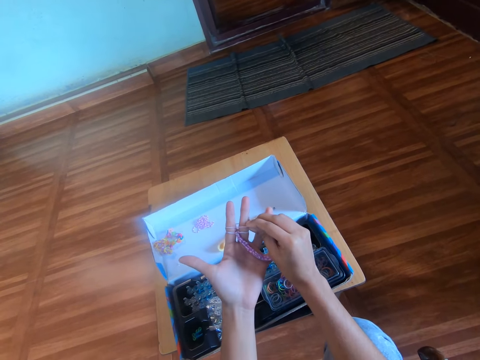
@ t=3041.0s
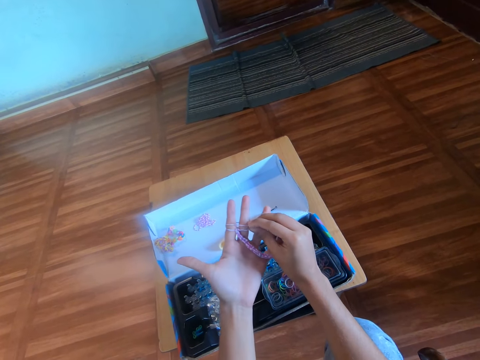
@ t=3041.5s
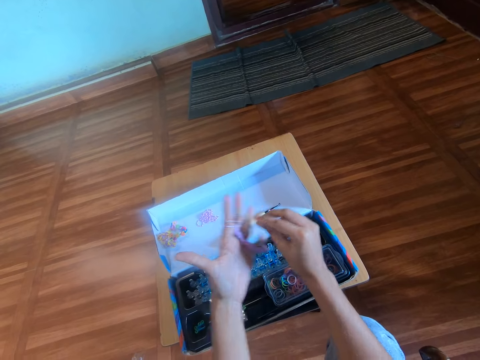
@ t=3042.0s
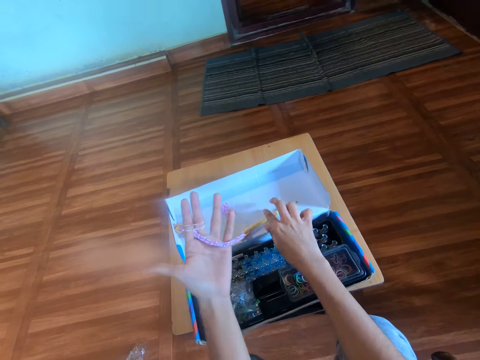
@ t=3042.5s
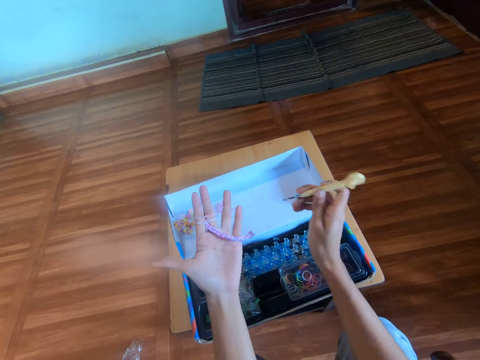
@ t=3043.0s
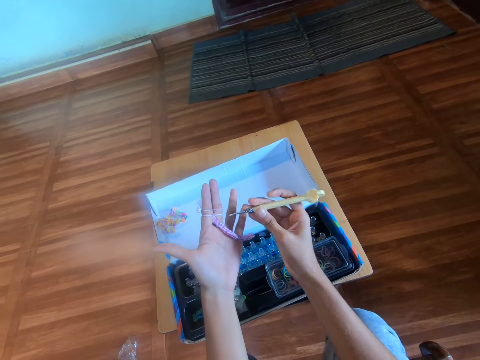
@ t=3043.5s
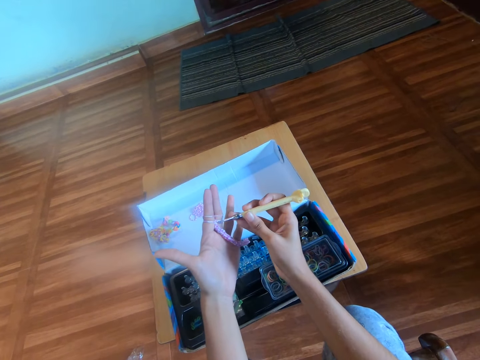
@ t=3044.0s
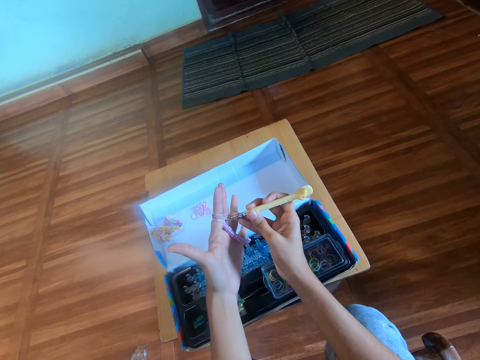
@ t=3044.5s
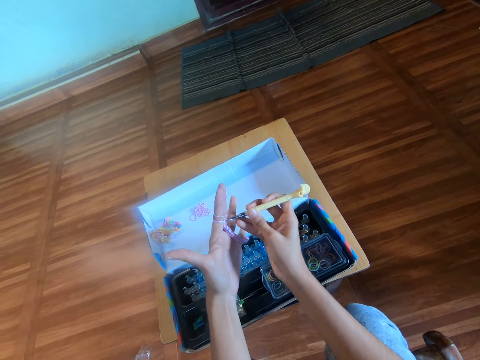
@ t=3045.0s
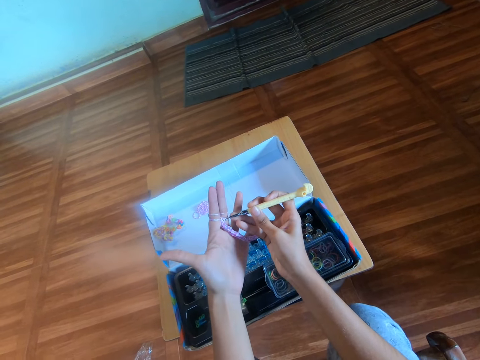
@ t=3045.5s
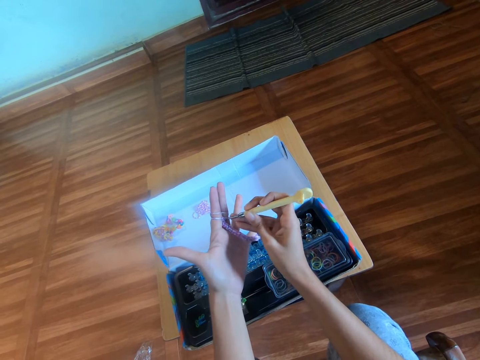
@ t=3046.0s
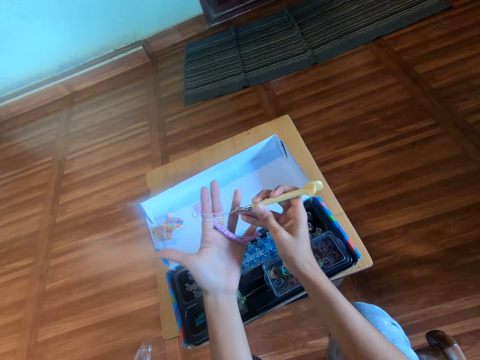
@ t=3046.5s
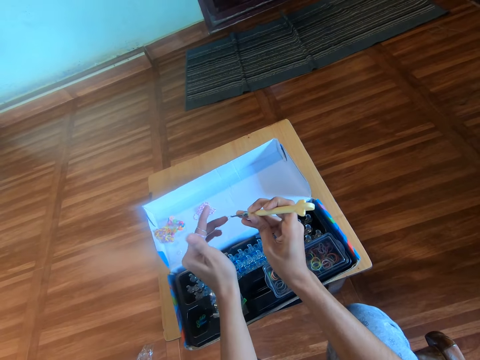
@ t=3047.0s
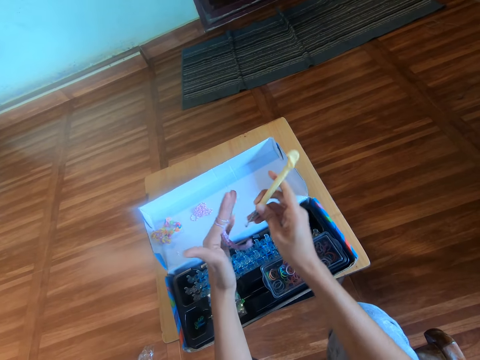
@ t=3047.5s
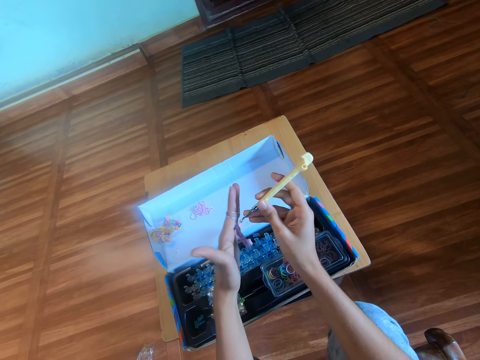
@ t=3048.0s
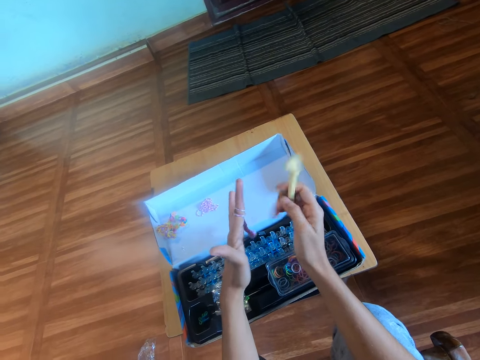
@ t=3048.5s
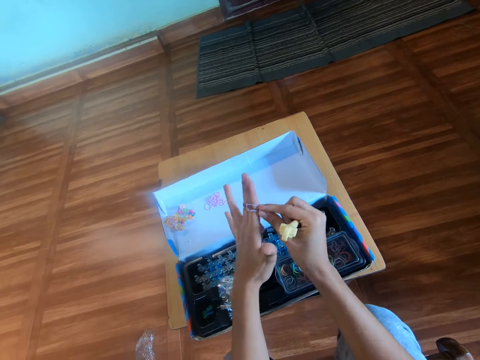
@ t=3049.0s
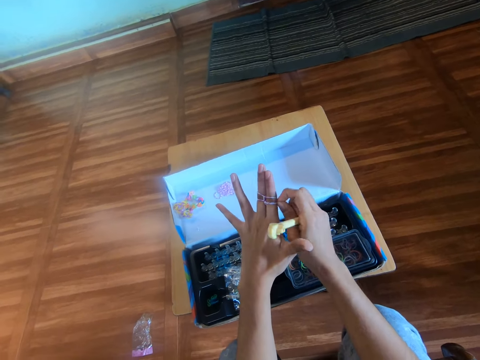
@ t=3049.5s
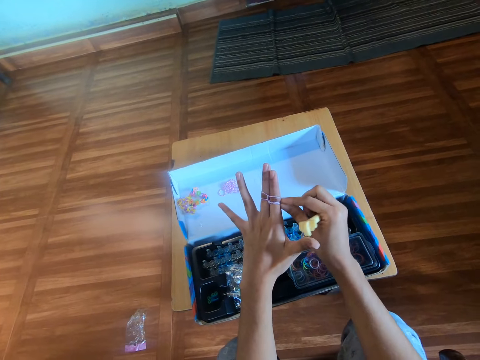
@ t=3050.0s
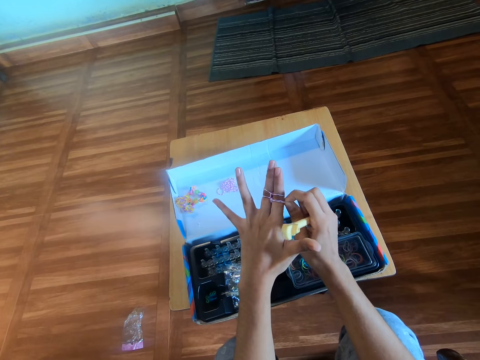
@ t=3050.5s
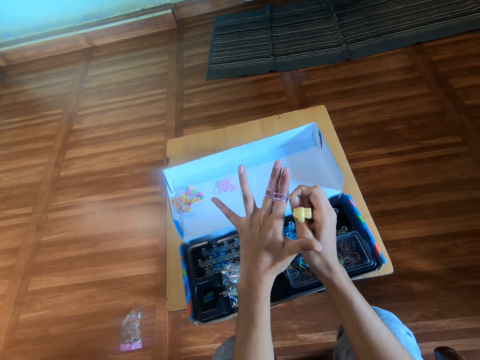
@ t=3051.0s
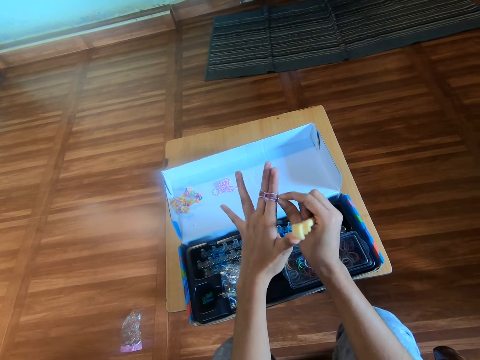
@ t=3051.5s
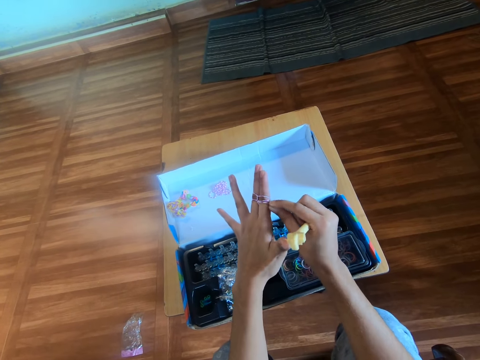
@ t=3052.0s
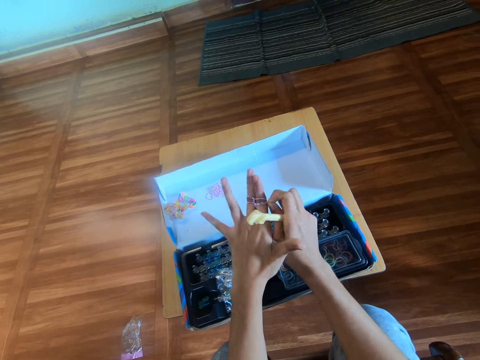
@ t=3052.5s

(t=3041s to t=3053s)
The camera wearer picks a crochet hook from the pack with the right hand. They hook a rubber band on the left finger with the hook in the right hand. They move the rubber band over the left finger with the hook in the right hand. They move the rubber band over the left finger with the right hand. They knit the bracelet.

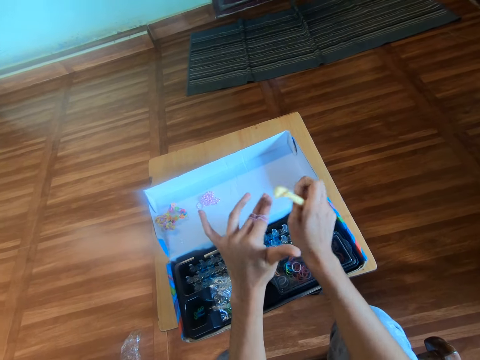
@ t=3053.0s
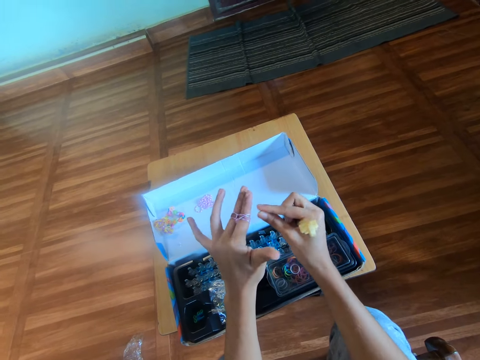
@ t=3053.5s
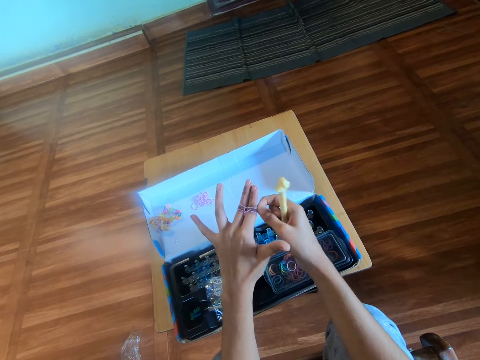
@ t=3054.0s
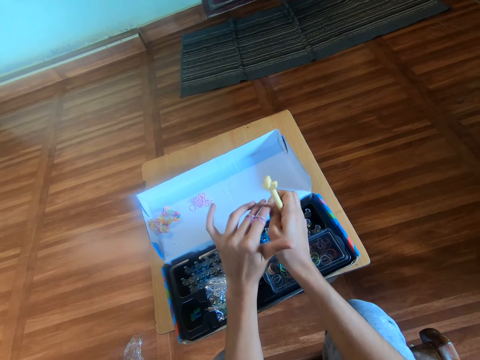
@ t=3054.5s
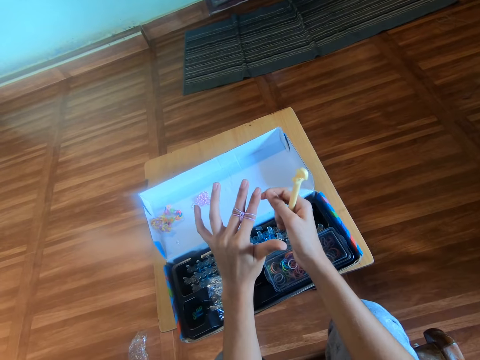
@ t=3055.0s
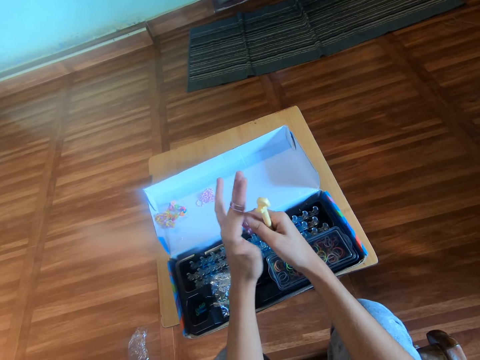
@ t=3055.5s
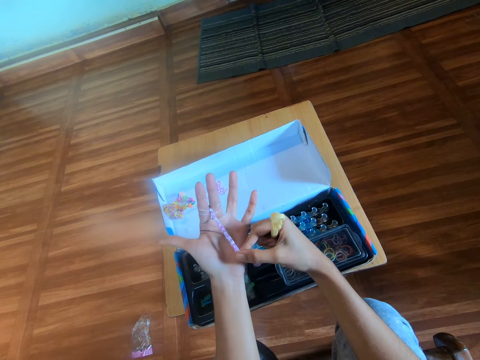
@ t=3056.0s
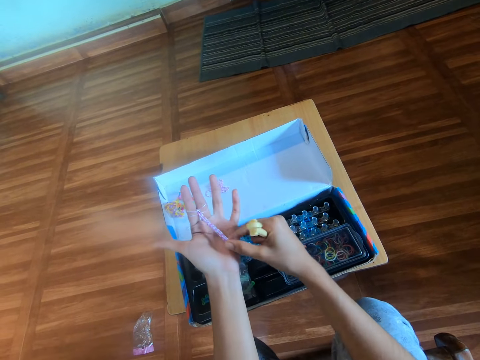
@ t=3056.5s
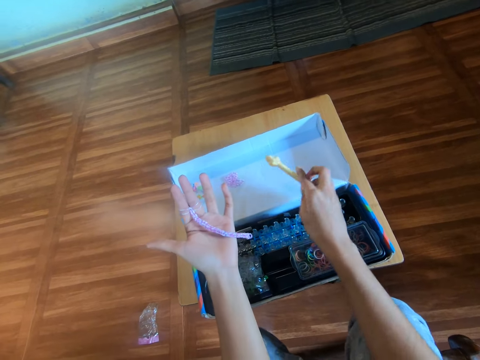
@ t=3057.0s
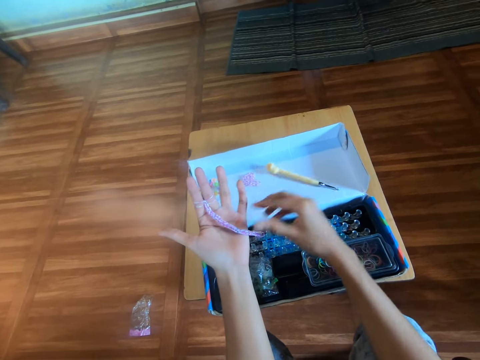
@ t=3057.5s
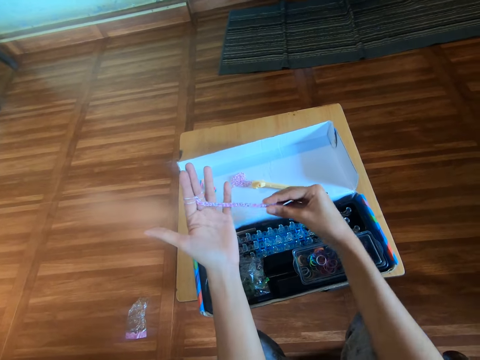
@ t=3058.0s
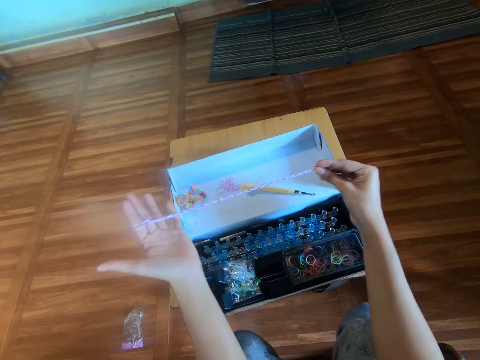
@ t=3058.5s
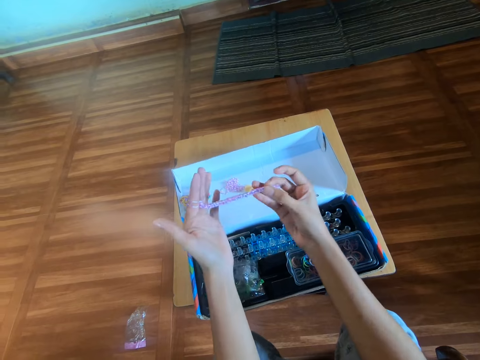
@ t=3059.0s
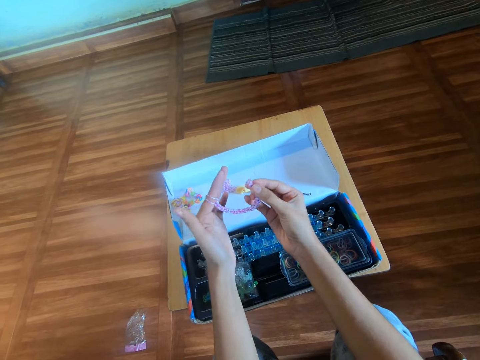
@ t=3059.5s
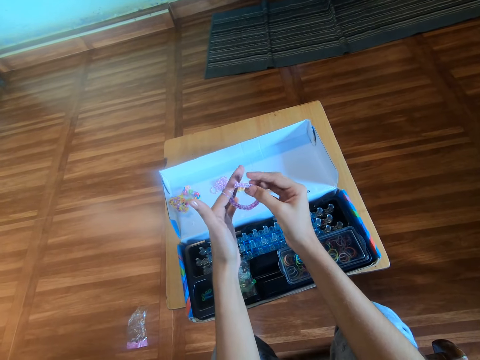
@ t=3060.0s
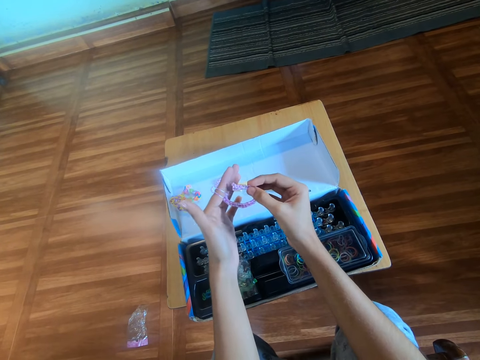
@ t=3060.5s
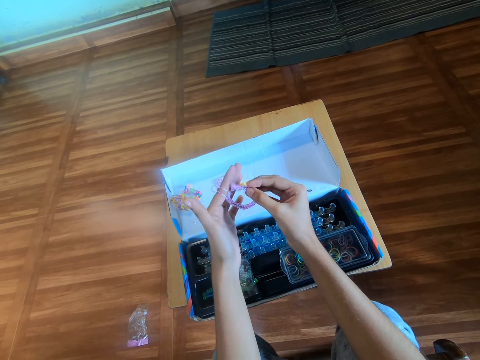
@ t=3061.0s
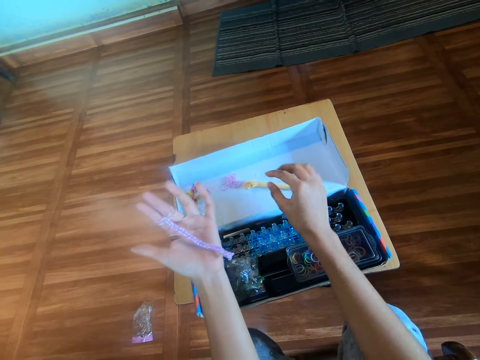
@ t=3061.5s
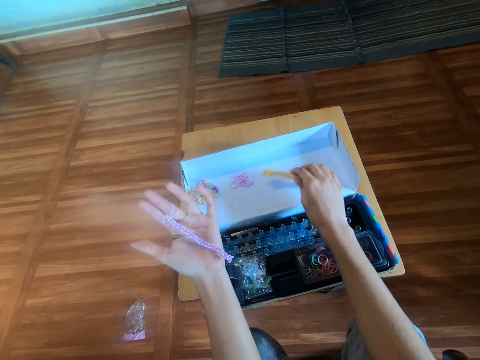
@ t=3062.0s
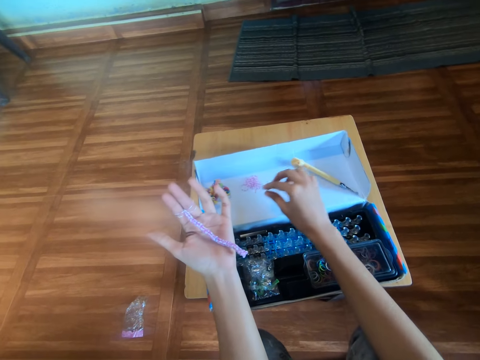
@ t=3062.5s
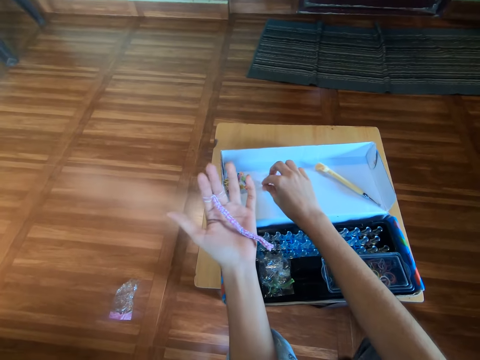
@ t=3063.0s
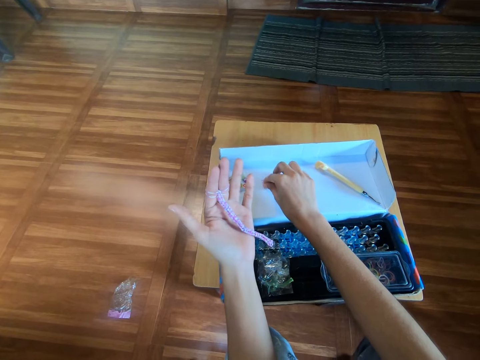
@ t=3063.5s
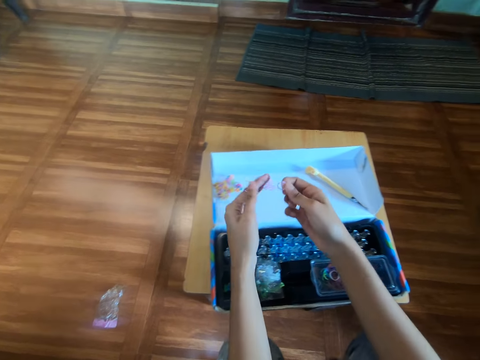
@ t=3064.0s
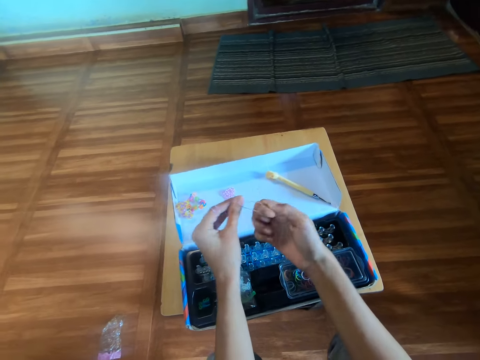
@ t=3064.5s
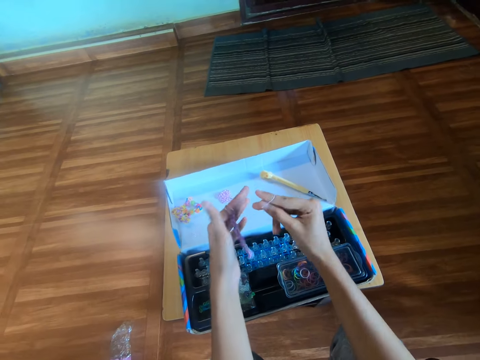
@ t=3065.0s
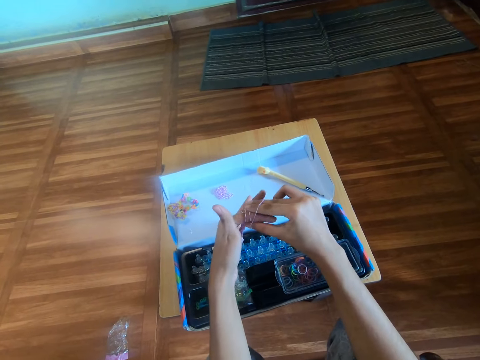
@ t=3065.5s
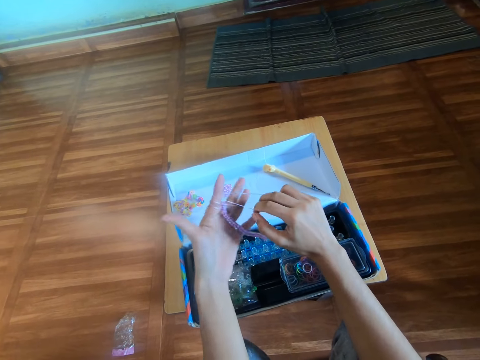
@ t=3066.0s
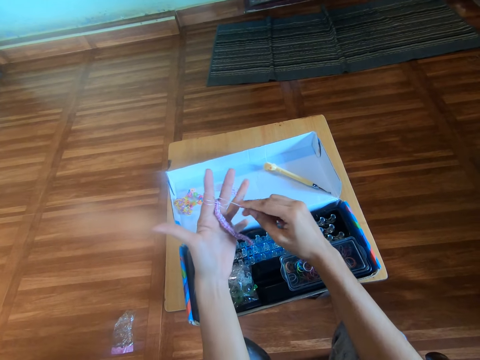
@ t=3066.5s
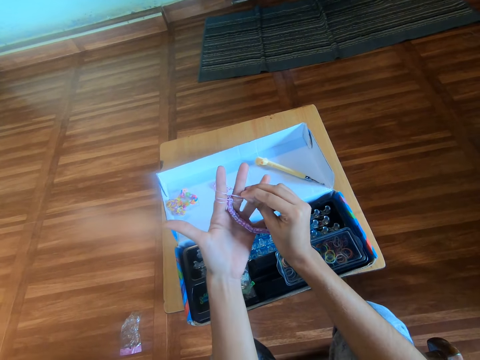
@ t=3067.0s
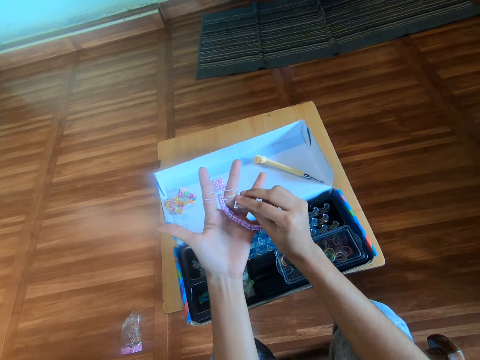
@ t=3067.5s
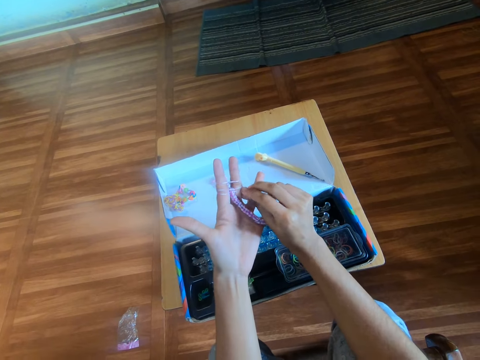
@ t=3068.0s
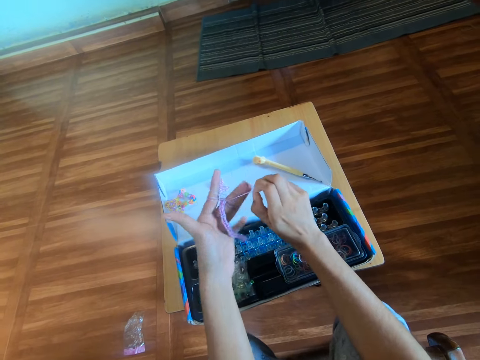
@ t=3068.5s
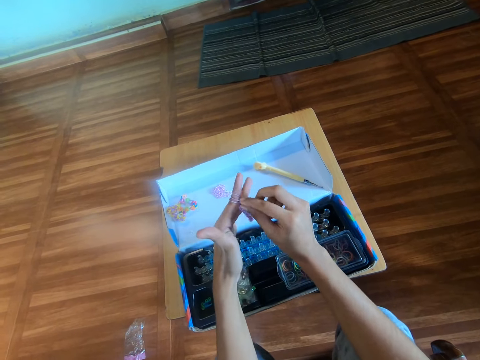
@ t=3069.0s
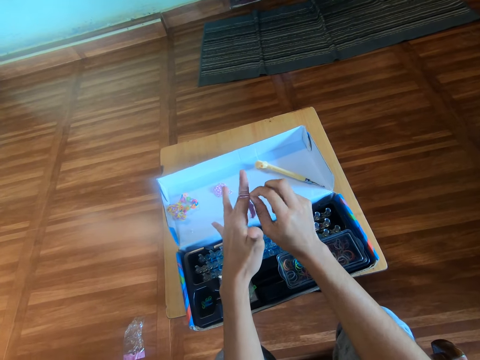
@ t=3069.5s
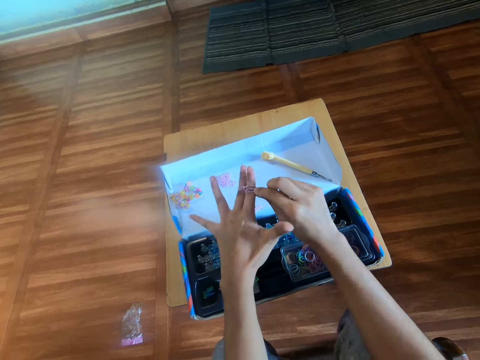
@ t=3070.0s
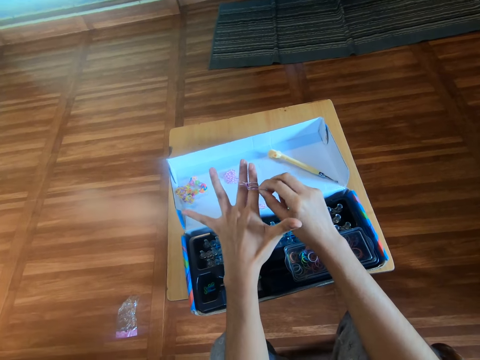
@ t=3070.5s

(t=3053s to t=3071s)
The camera wearer stretches the long part of the bracelet. They drop the hook on the pack with the right hand. They stretch the long part of the bracelet with the right hand. They bend the bracelet on the left hand with the right hand. They move the hook on the pack with the right hand. They pick a rubber band on the pack with the right hand. They wear the rubber band on the left hand with the right hand. They knit the bracelet. They move the rubber band over the left finger with the right hand.
